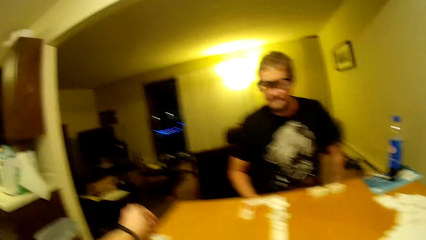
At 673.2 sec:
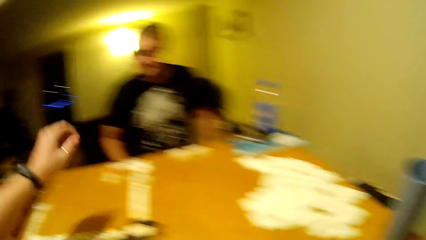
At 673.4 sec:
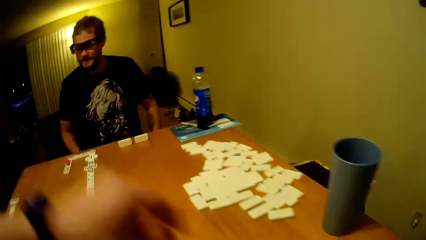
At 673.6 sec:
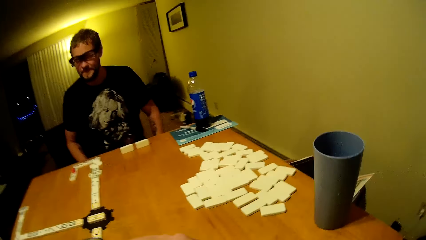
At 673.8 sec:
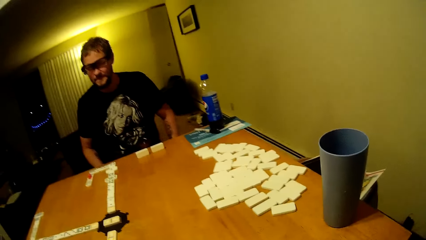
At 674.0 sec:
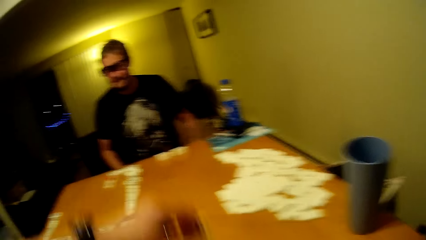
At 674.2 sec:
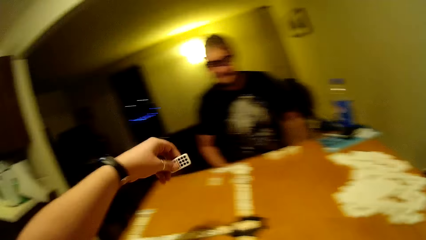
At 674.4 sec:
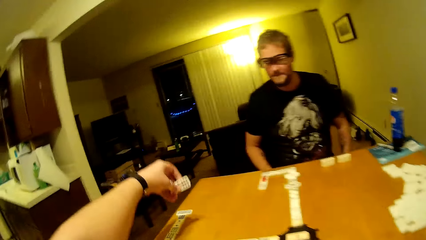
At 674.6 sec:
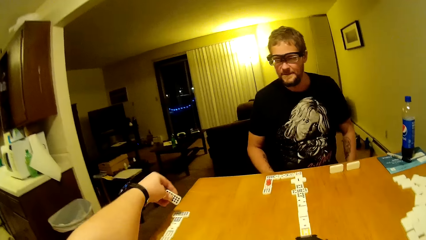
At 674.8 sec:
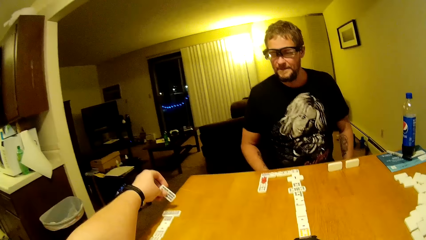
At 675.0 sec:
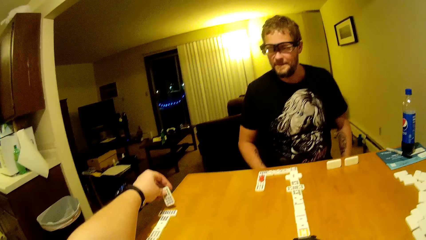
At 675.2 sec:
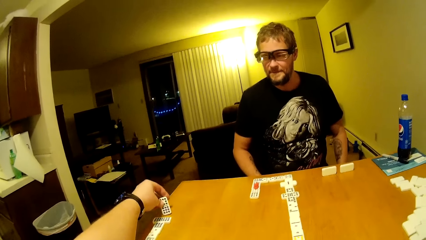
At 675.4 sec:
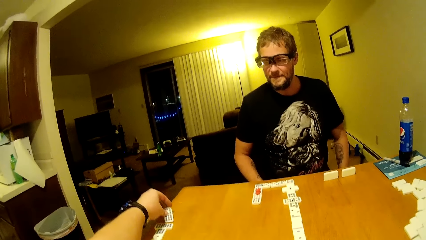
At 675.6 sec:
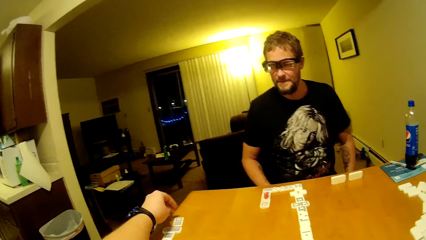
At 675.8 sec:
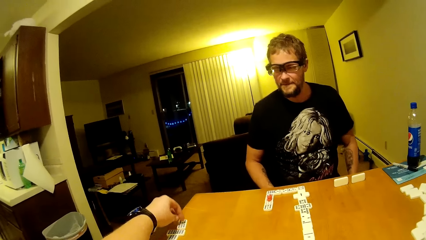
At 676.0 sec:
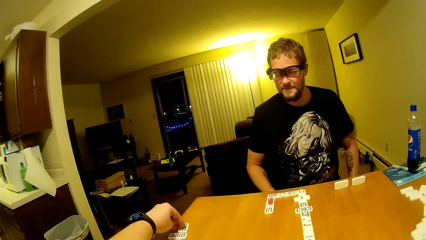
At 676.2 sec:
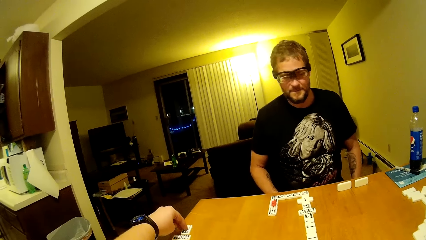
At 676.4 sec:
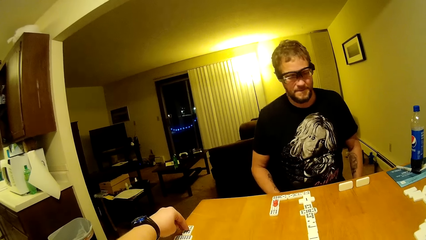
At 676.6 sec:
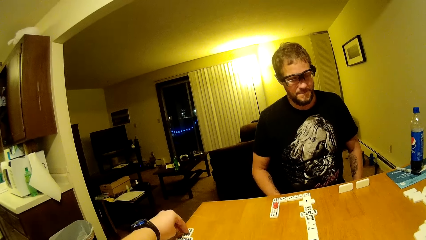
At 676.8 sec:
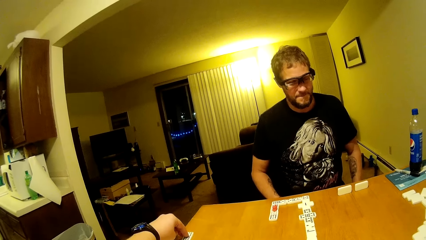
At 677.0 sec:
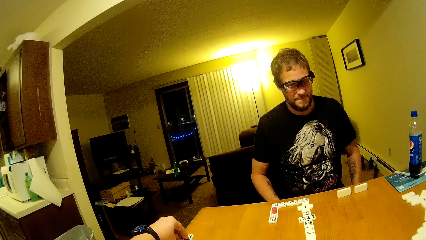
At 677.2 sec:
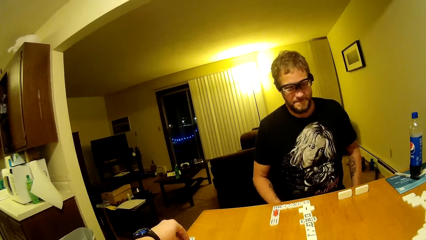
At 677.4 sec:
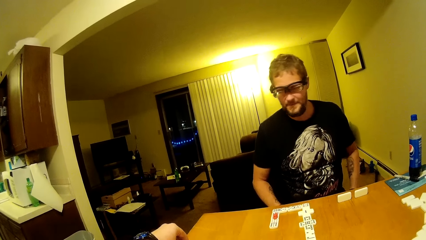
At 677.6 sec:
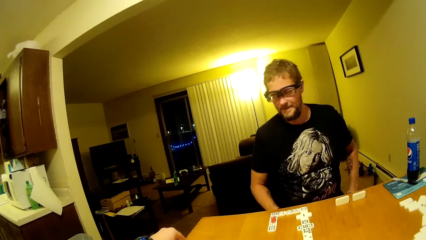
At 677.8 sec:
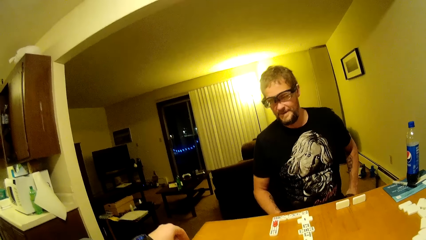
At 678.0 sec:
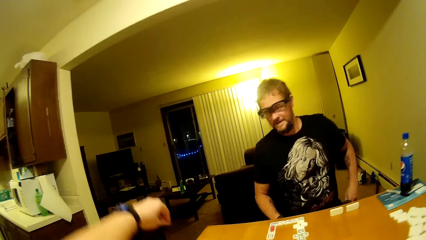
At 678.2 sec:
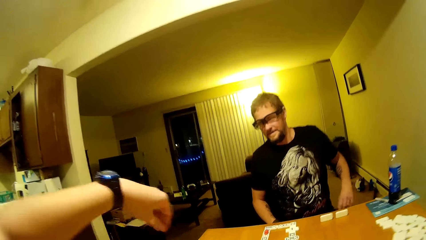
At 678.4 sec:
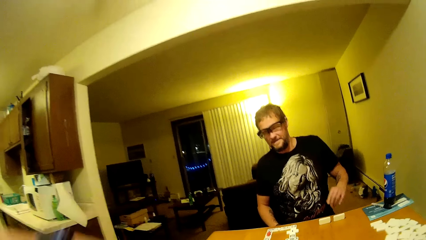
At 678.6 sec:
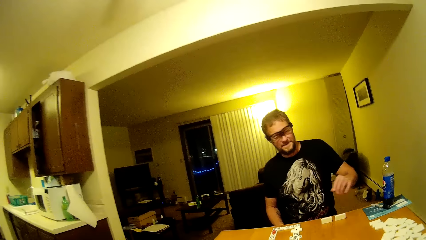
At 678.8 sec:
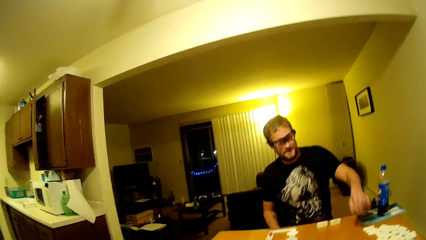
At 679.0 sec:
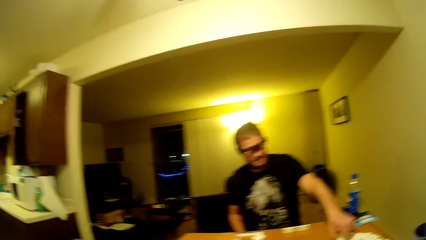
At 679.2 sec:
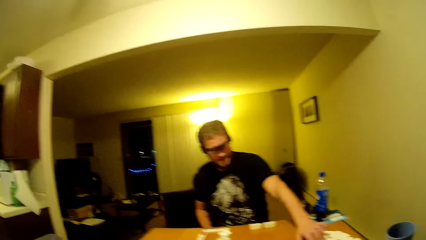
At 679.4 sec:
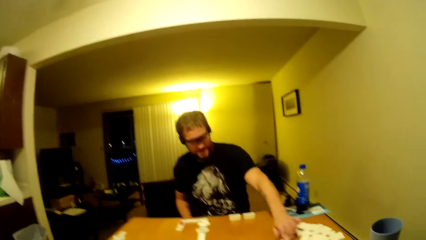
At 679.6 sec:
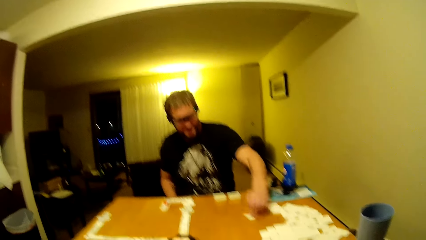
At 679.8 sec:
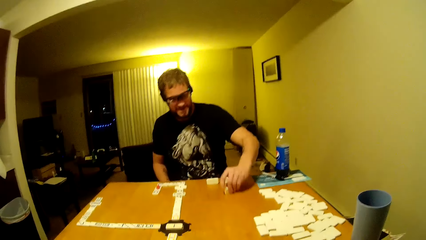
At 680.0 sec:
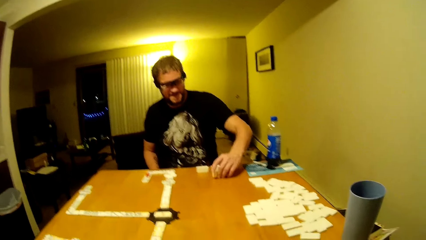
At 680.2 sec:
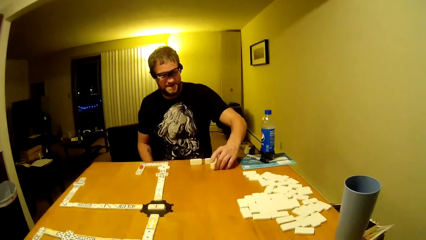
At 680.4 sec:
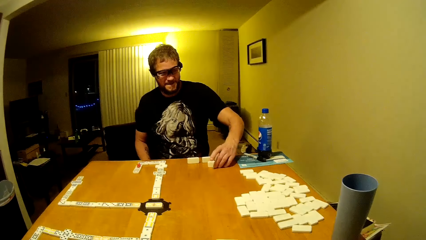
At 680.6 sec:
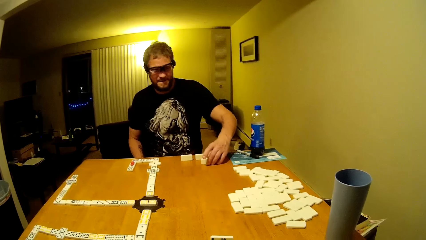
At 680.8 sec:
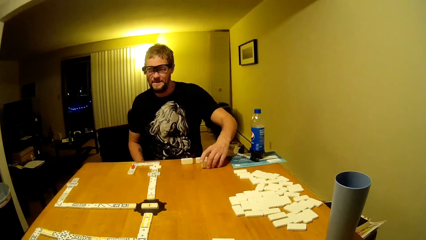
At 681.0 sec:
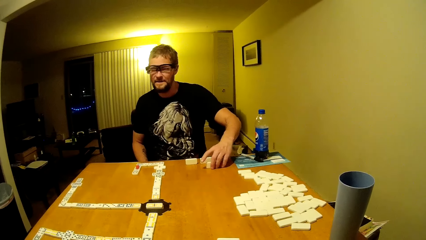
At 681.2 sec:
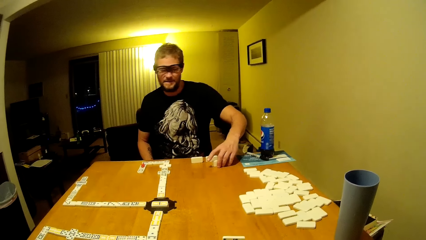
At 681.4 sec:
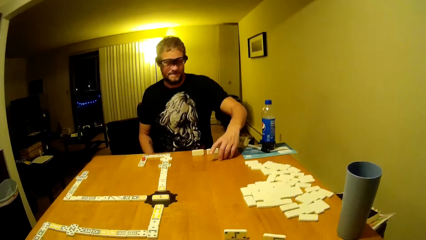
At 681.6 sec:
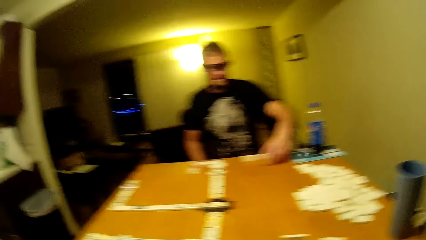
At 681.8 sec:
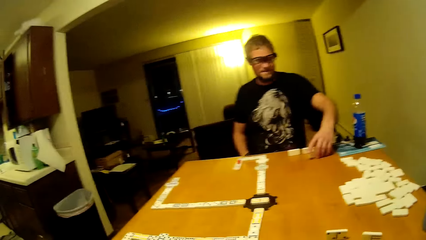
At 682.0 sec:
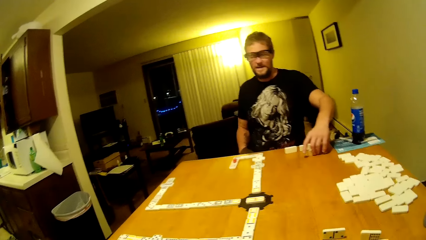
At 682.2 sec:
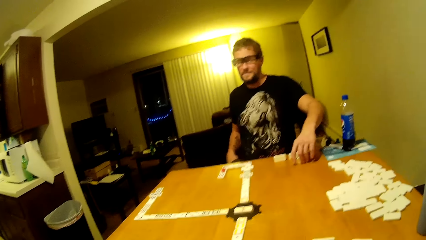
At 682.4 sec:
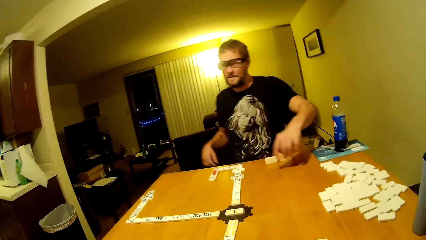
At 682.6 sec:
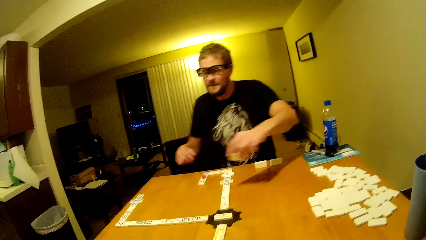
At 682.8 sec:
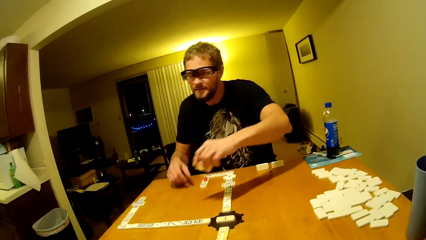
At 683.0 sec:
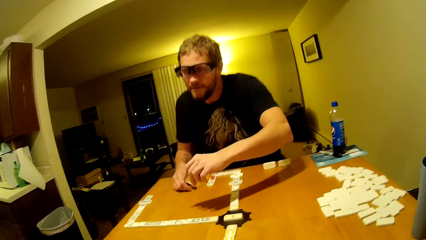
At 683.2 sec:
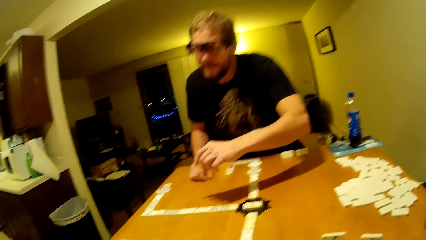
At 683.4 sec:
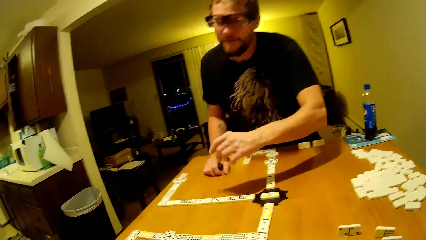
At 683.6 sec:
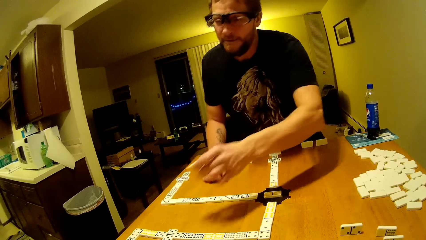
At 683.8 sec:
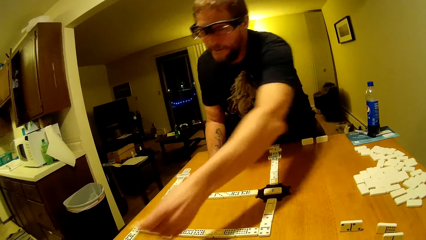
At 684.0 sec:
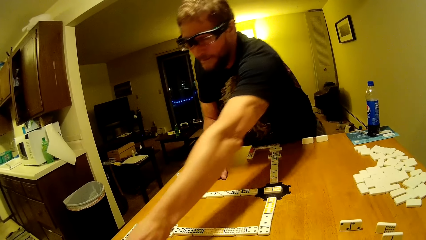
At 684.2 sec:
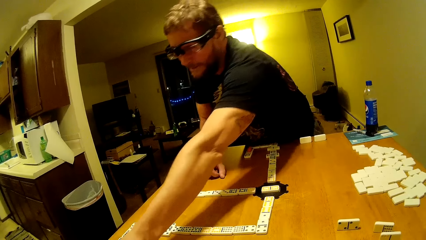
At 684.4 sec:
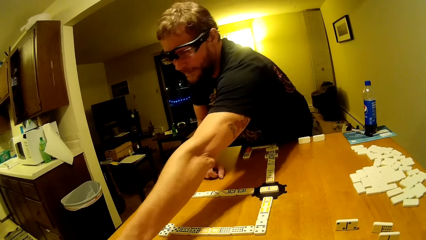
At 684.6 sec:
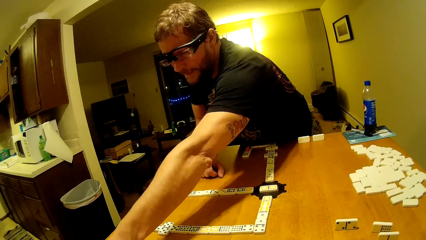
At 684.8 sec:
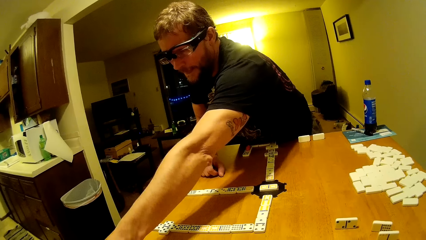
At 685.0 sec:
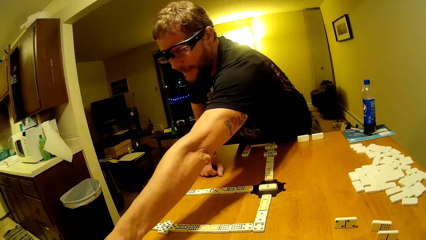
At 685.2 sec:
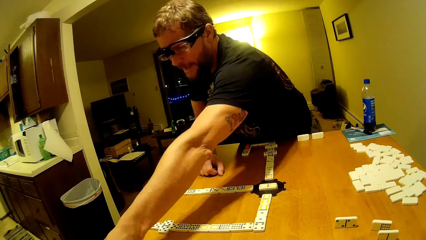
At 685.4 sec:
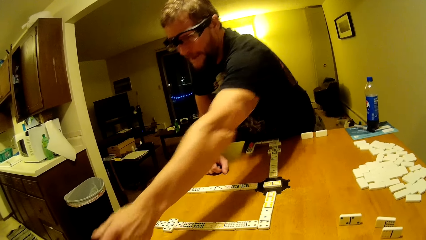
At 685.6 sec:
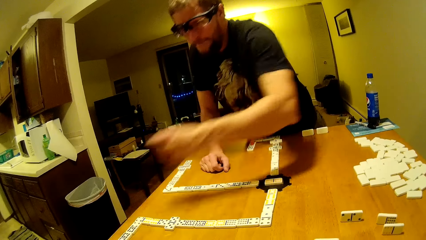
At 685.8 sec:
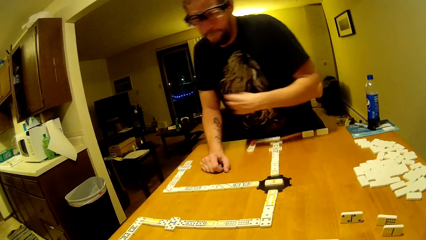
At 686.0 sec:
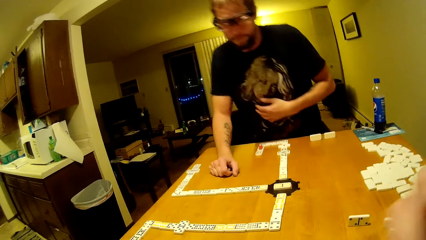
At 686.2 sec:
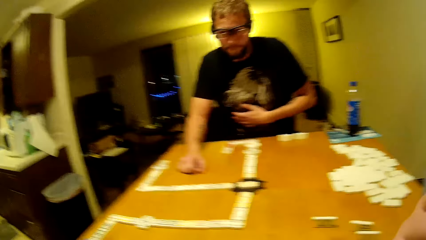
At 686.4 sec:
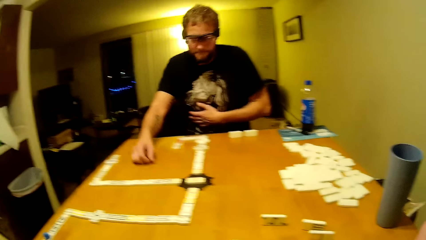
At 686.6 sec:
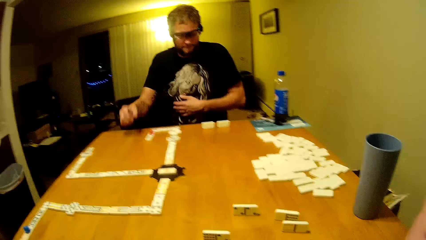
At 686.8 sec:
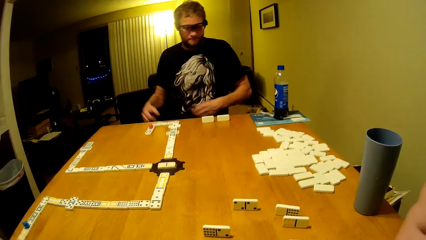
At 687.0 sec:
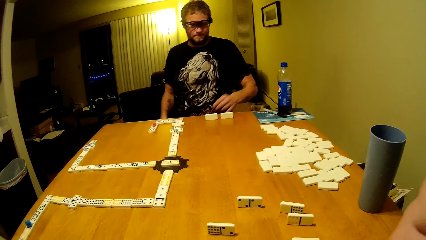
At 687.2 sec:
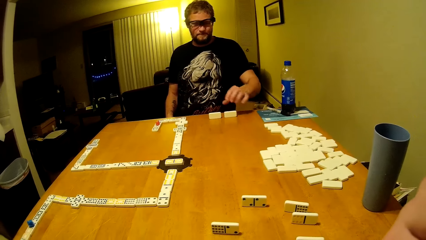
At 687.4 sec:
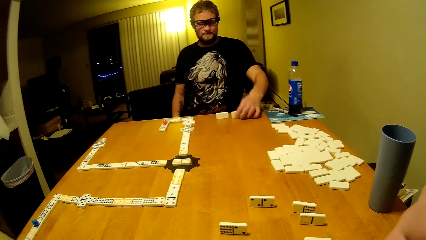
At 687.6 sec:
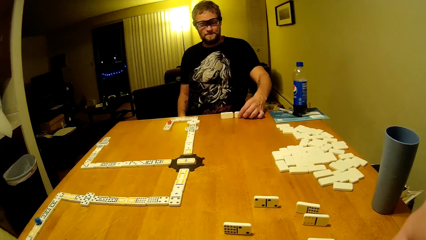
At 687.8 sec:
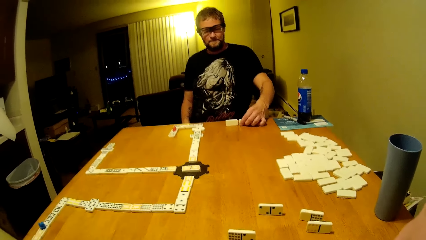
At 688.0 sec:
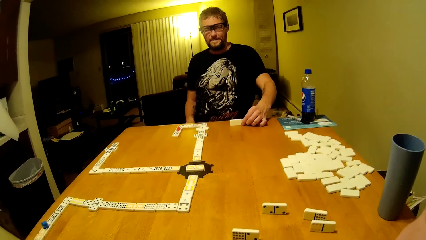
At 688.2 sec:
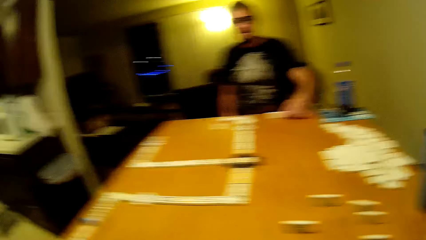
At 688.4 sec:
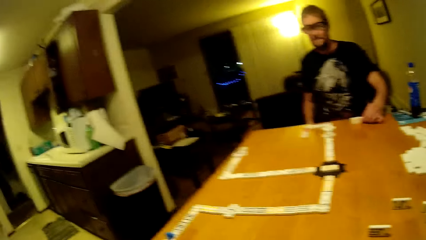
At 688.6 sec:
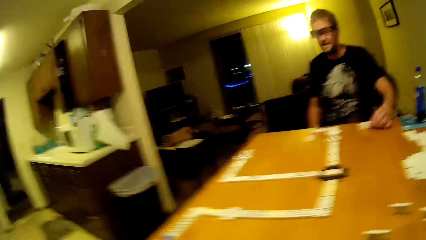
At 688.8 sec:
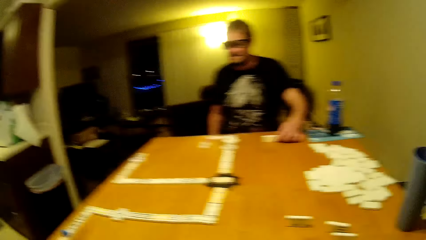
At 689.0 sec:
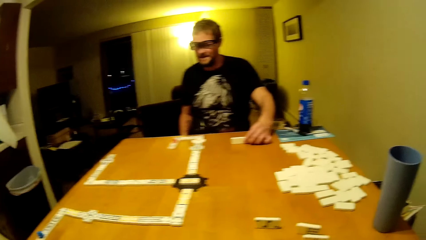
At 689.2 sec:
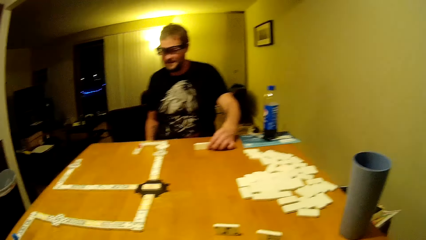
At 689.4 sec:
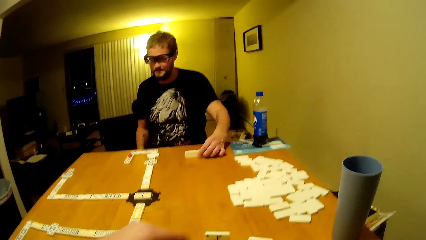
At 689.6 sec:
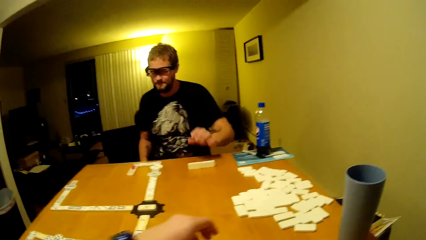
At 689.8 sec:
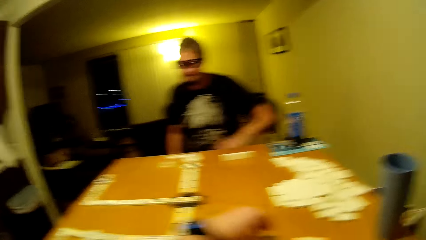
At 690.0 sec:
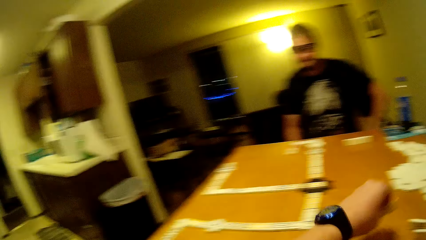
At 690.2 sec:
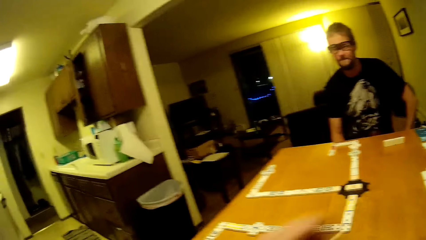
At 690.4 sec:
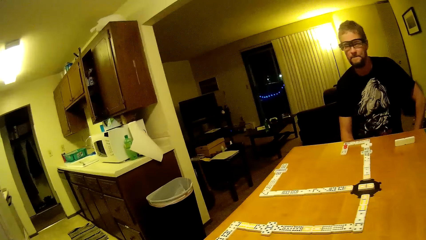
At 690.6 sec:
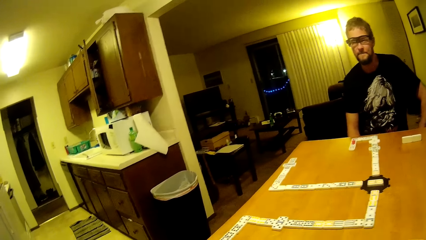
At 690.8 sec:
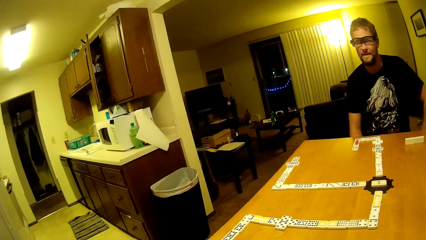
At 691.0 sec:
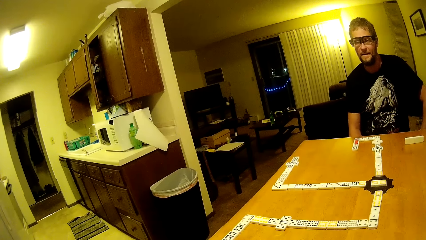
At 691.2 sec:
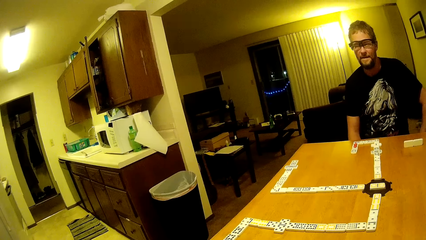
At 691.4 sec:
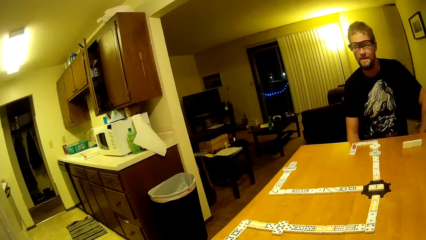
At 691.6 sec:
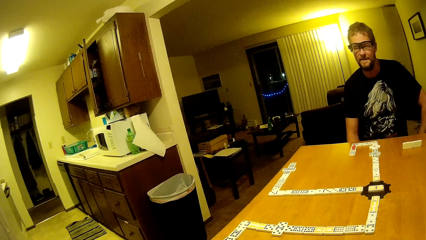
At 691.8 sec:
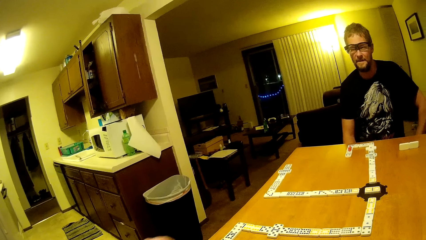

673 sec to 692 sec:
The camera wearer picks a domino and places the domino on the table. A man picks a domino, plays and places the domino on the table. The man stands from the chair, plays dominoes and stretches his hand towards the camera wearer. The man sits back, moves a domino and holds domino cards. The camera wearer looks around. They pick a domino.
